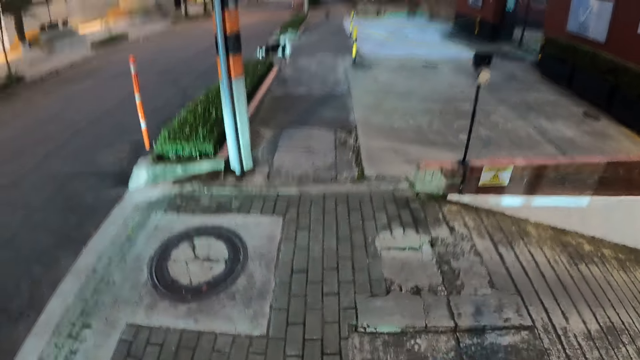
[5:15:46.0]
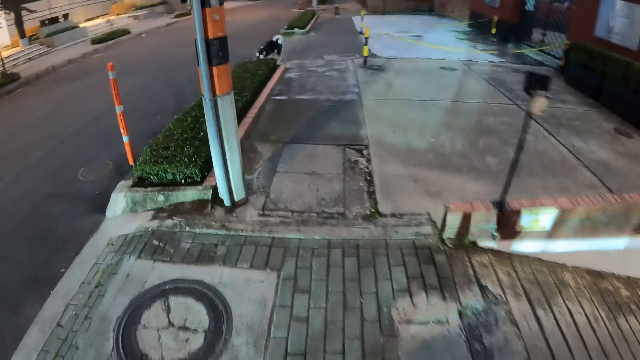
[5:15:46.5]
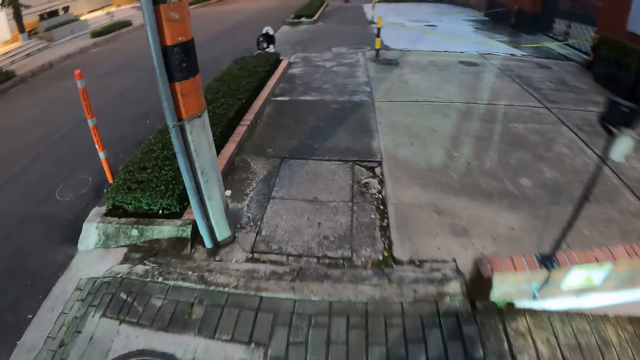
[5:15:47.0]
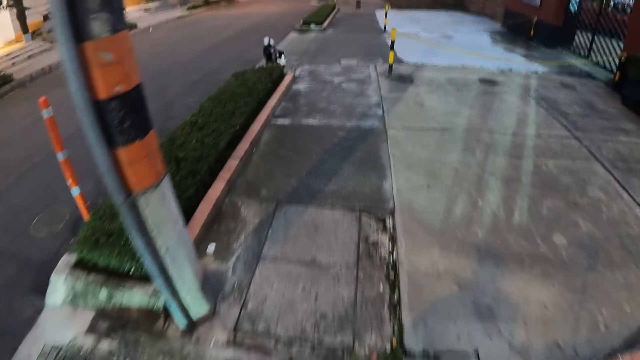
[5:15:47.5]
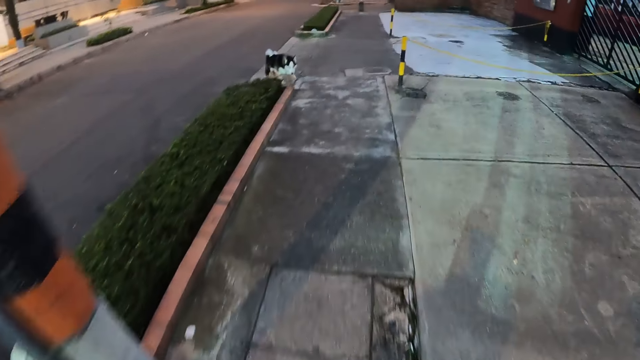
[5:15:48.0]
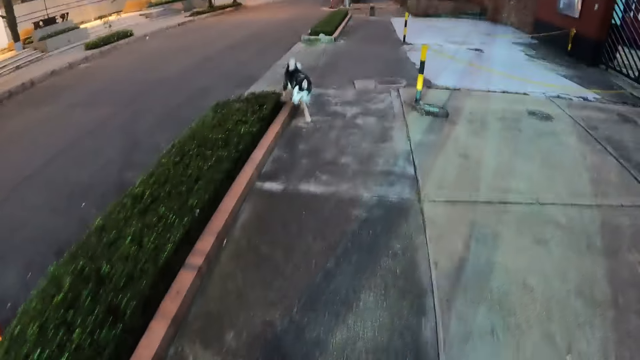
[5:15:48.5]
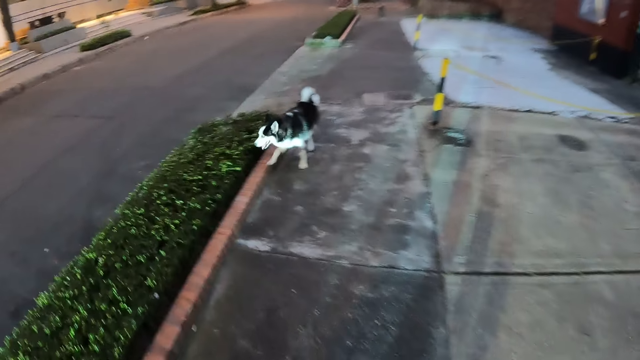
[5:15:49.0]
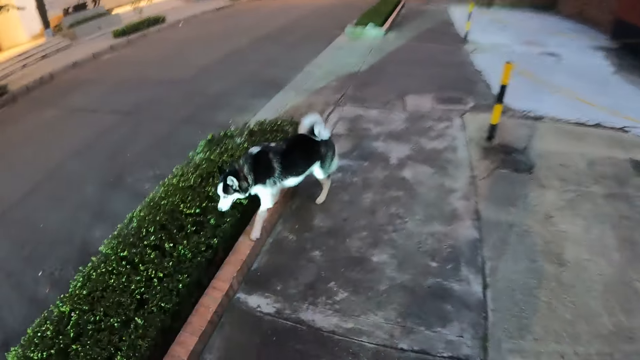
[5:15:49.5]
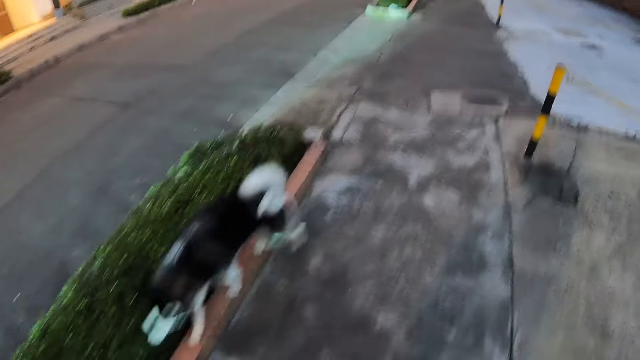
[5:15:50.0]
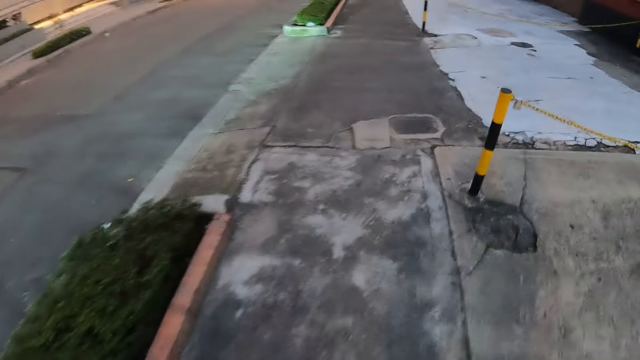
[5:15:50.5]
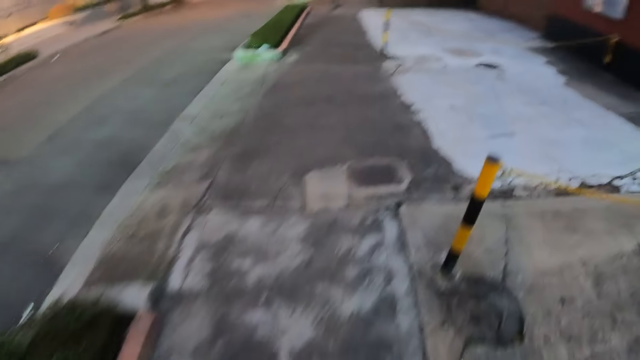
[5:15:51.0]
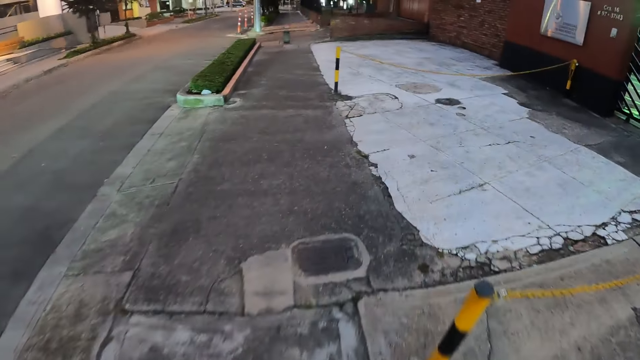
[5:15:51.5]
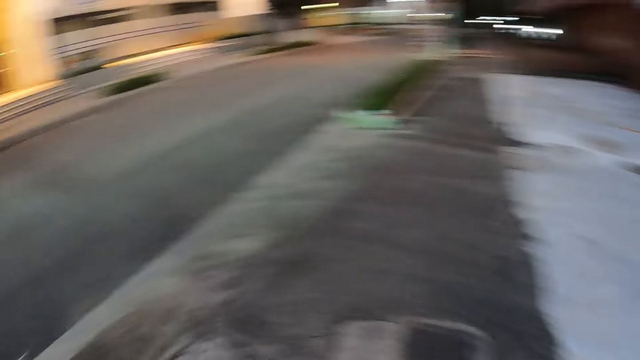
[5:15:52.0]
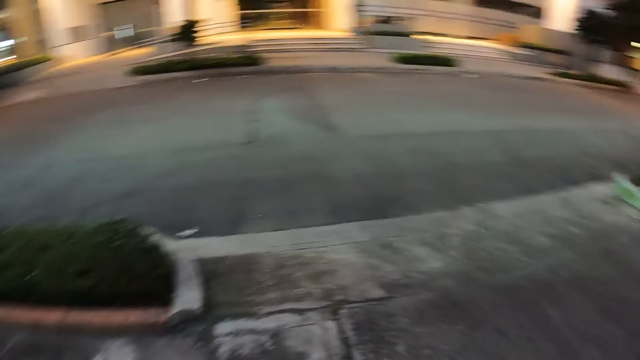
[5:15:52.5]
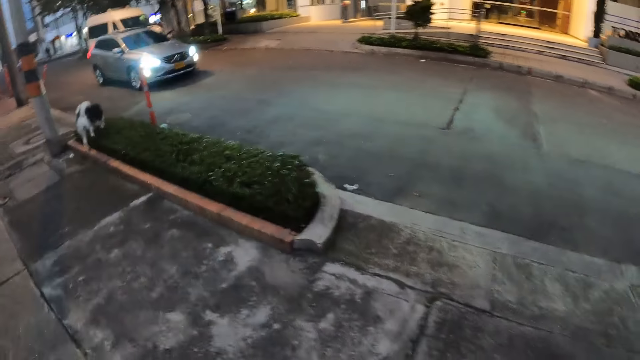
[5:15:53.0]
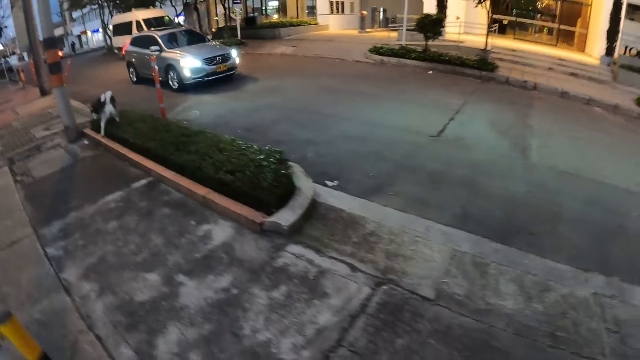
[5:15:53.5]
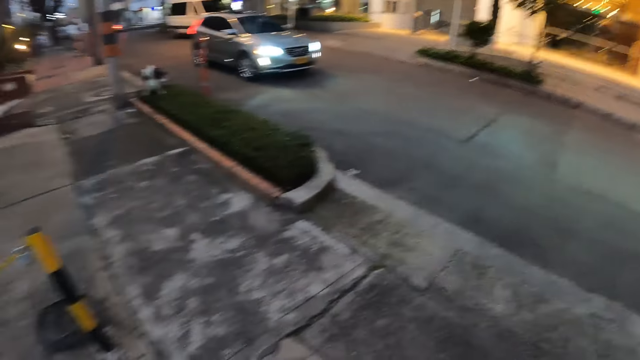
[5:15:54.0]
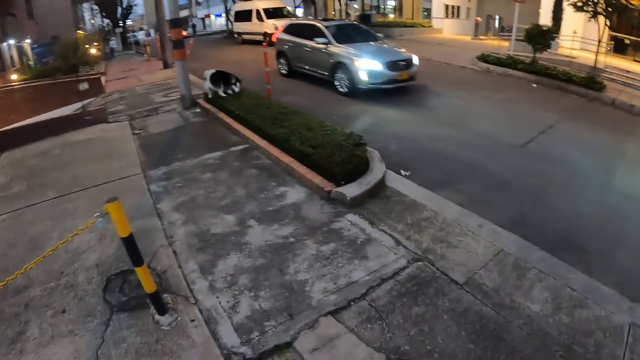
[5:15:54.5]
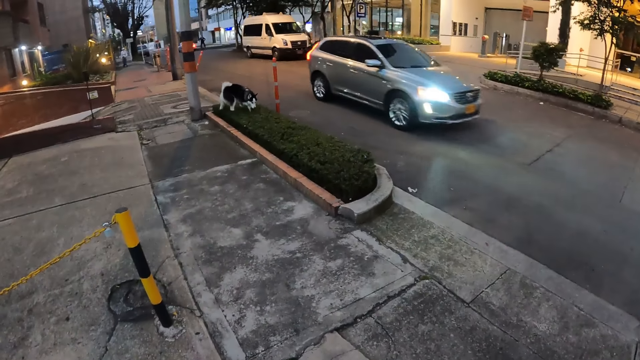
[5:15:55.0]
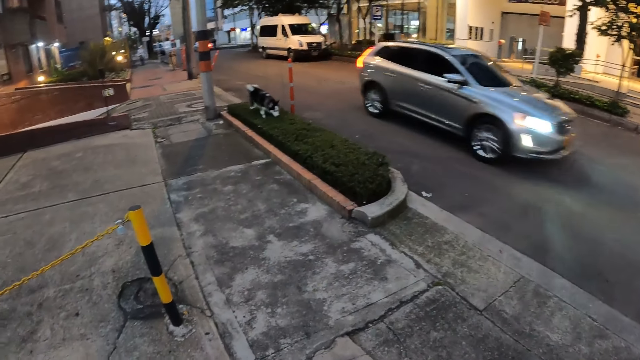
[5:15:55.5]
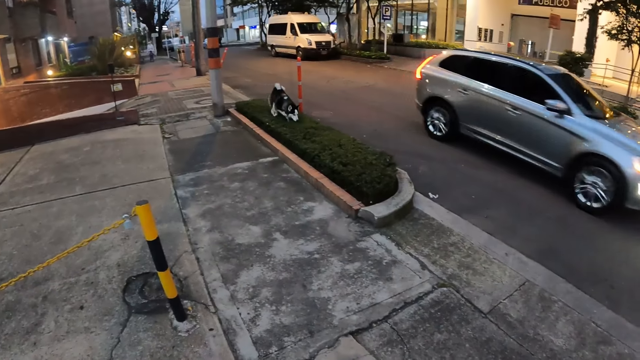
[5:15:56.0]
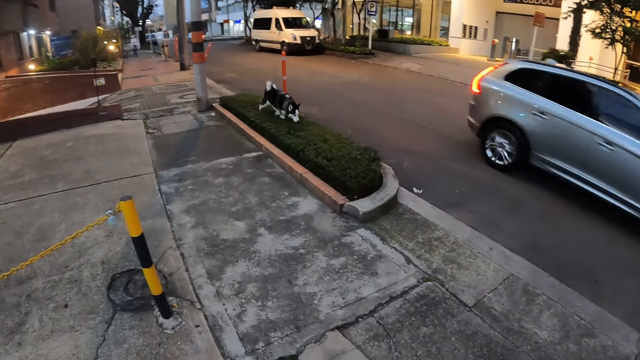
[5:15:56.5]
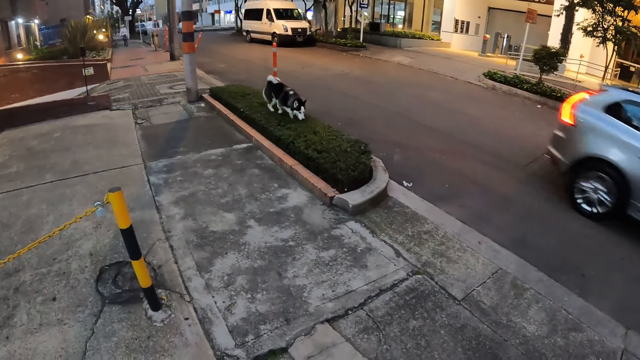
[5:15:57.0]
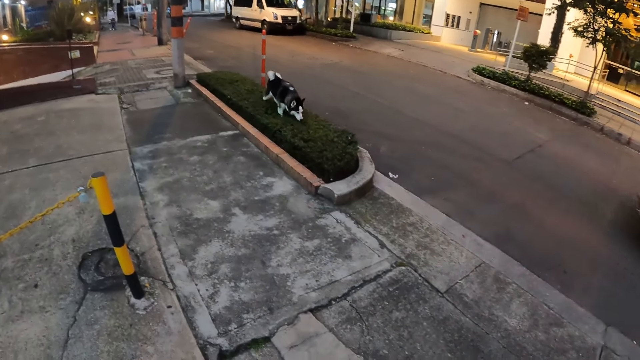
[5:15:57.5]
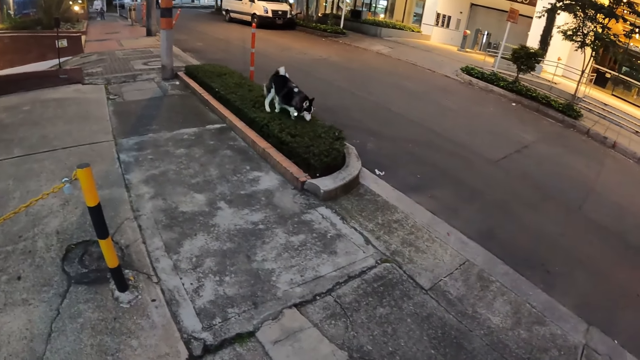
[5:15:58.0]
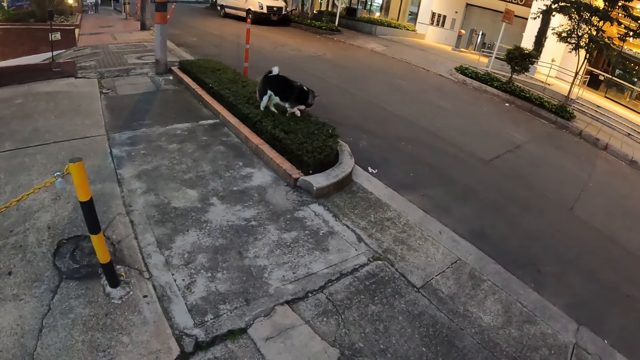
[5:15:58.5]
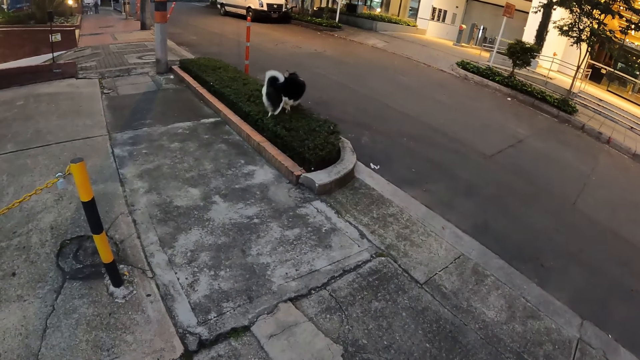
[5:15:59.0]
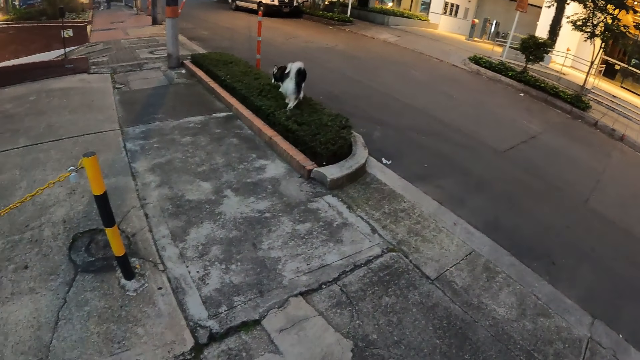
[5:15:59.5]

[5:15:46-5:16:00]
The dog walks on the grass. The camera wearer looks back. A silver jeep drives past the camera wearer.

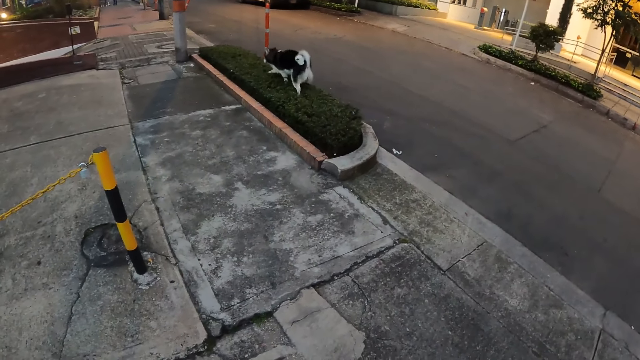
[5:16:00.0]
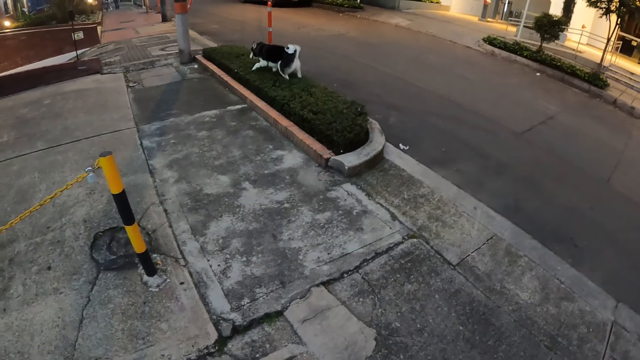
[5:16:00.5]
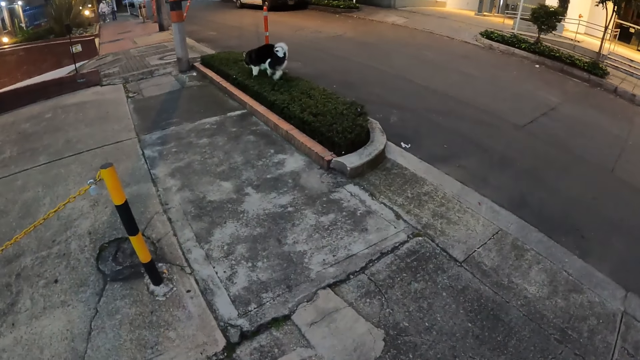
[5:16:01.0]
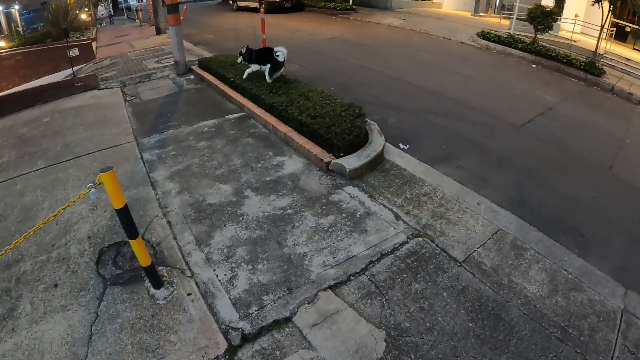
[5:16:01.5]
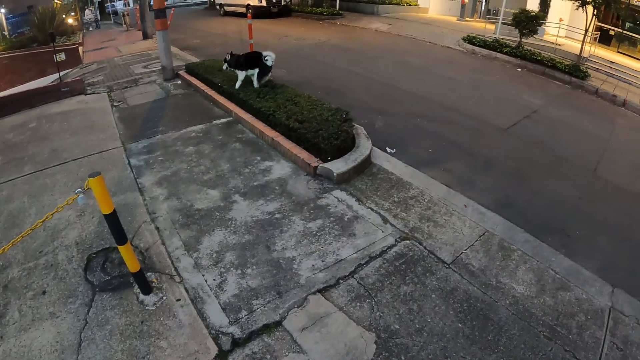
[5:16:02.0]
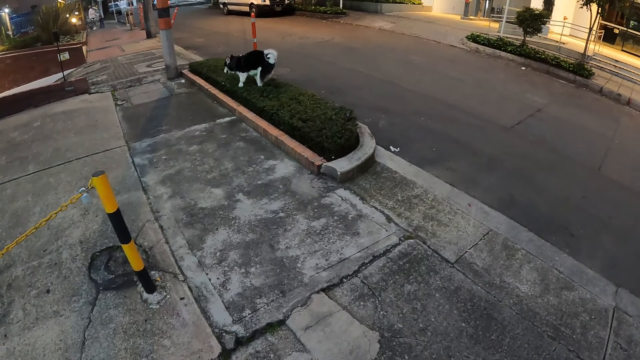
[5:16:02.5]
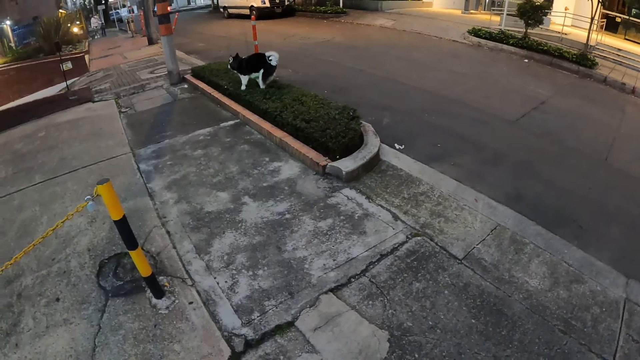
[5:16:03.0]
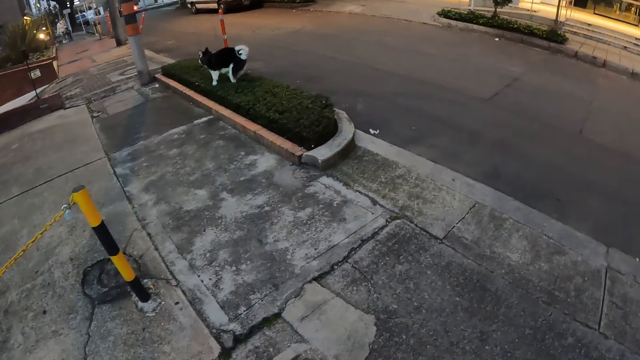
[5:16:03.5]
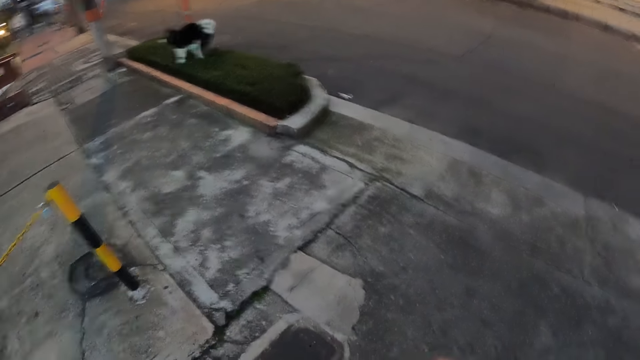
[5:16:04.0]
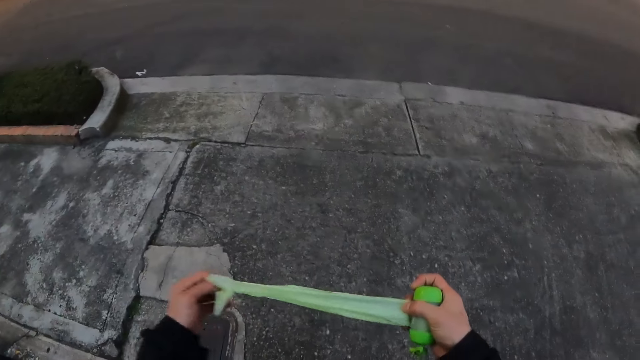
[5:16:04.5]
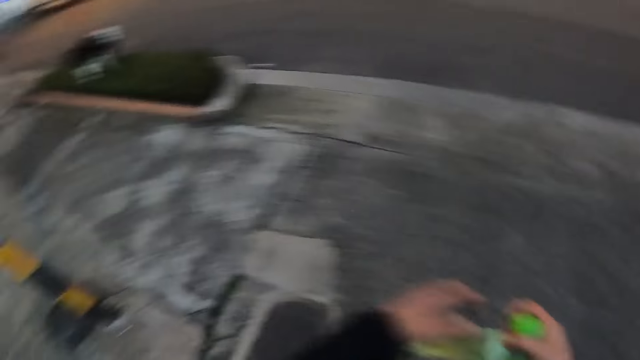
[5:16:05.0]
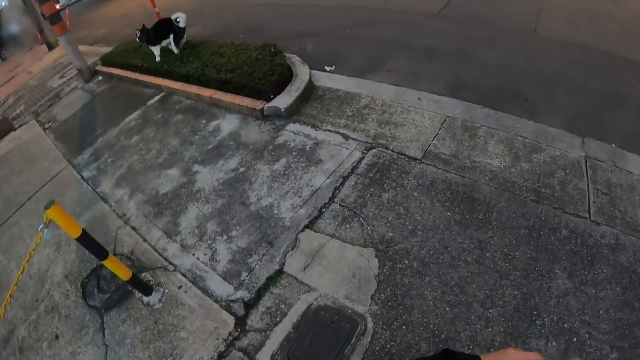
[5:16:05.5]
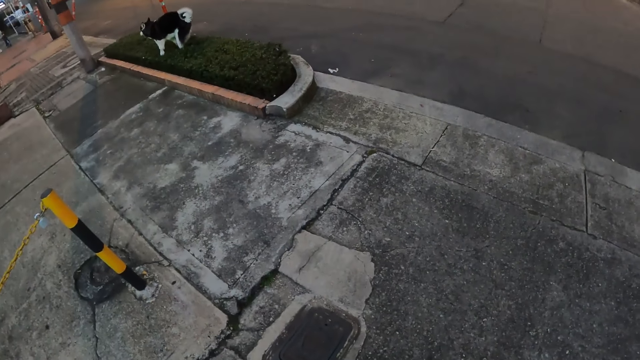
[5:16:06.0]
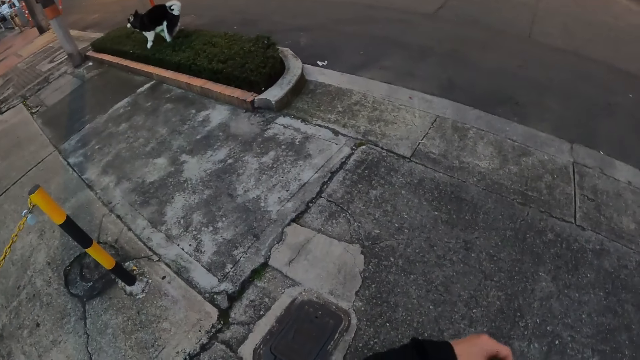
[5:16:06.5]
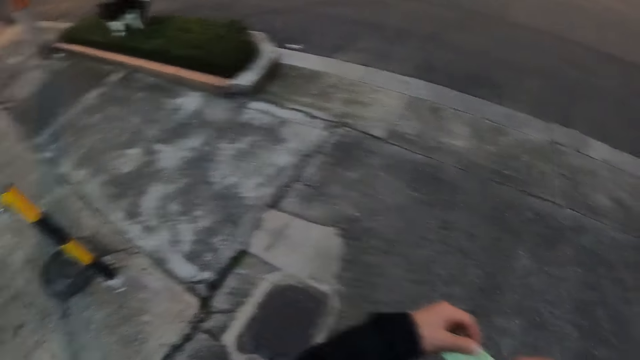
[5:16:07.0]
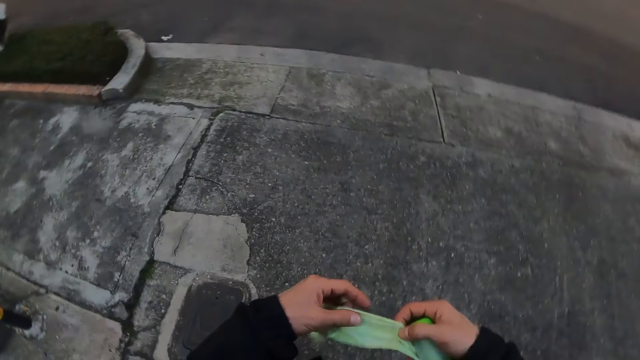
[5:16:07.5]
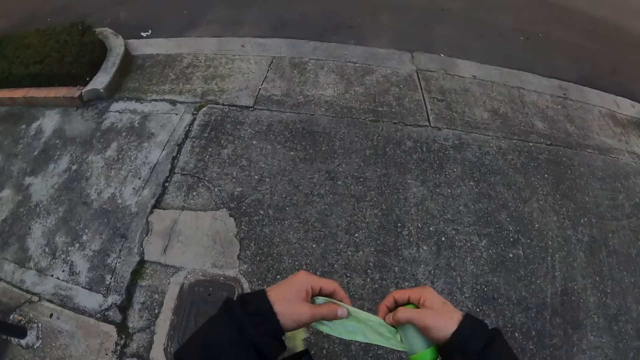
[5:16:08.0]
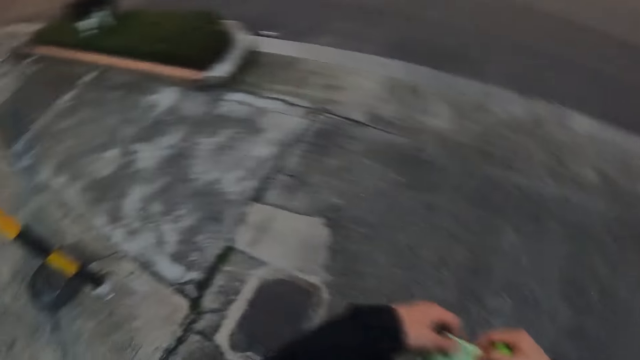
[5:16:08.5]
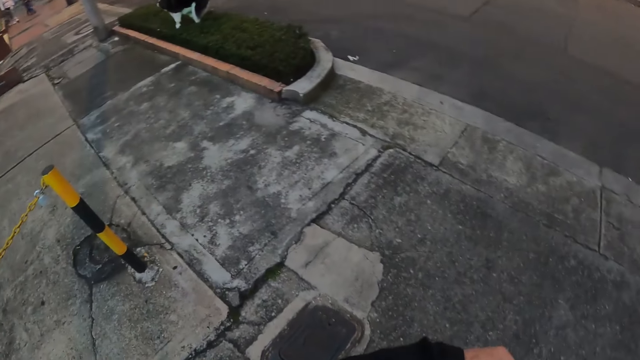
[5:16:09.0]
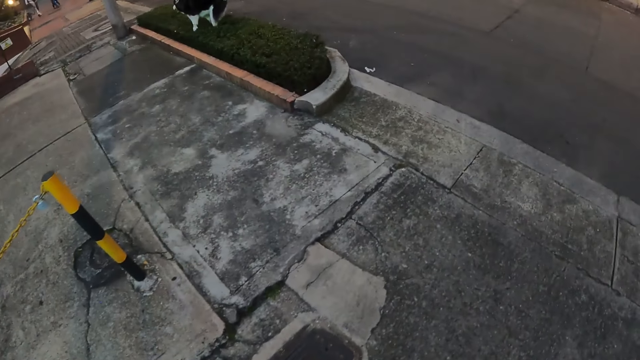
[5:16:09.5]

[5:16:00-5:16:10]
The dog poos on the grass. The camera wearer stretches a polythene bag. They hold a nylon with both hands.
